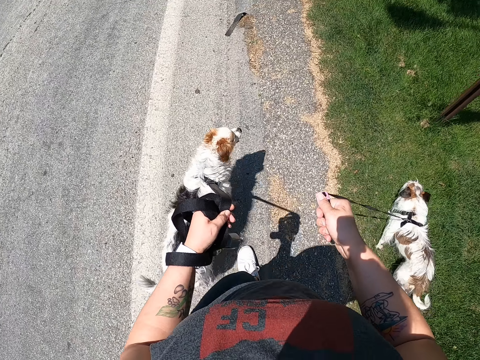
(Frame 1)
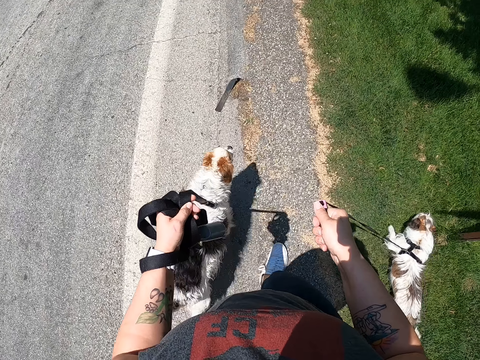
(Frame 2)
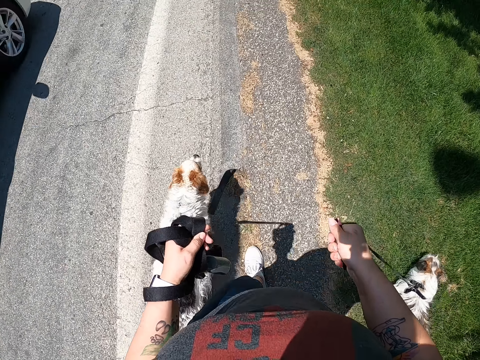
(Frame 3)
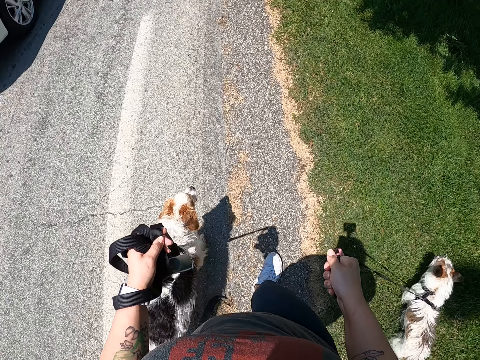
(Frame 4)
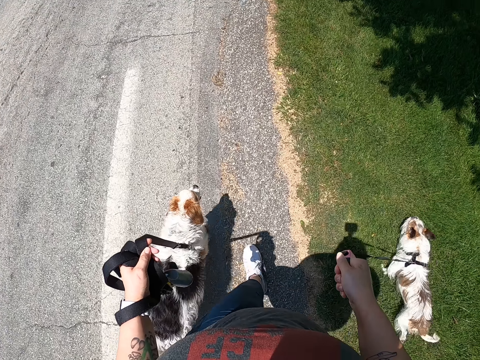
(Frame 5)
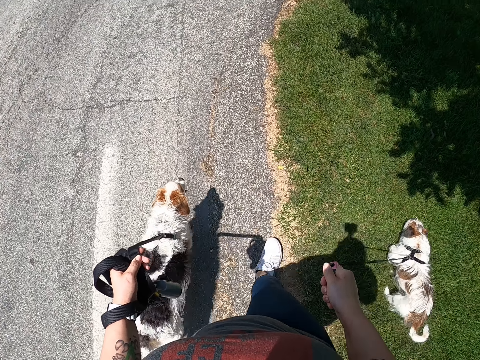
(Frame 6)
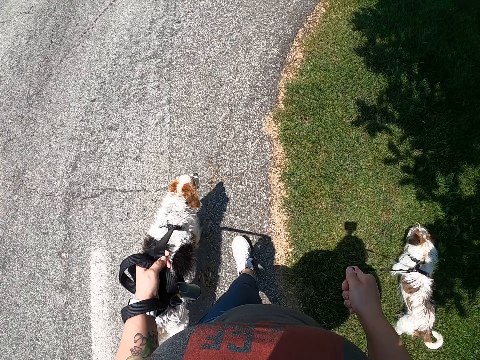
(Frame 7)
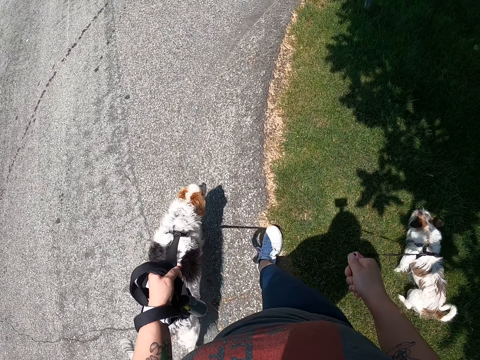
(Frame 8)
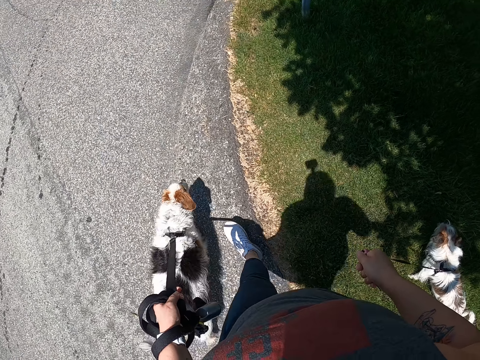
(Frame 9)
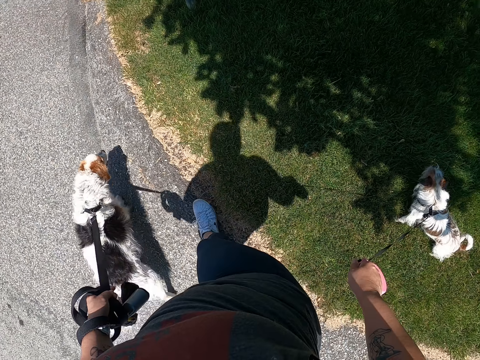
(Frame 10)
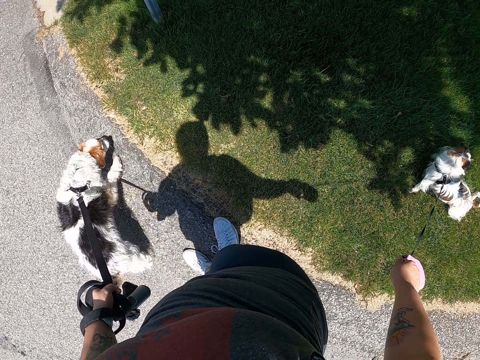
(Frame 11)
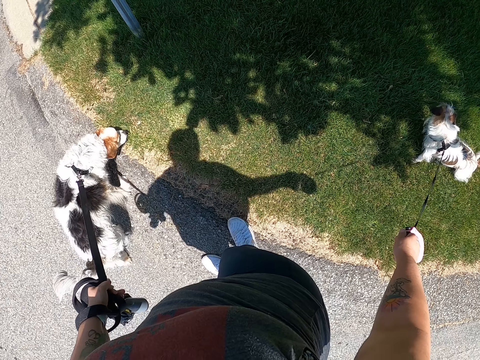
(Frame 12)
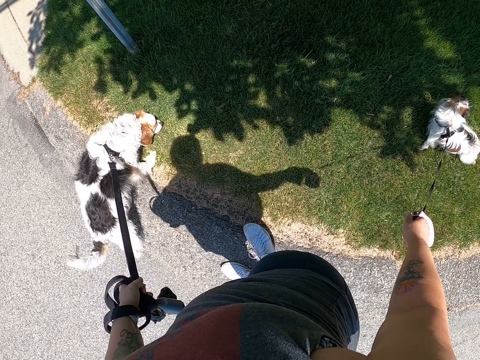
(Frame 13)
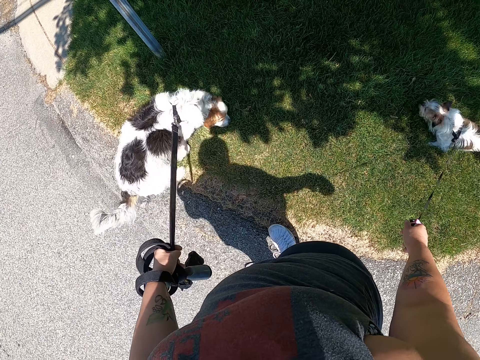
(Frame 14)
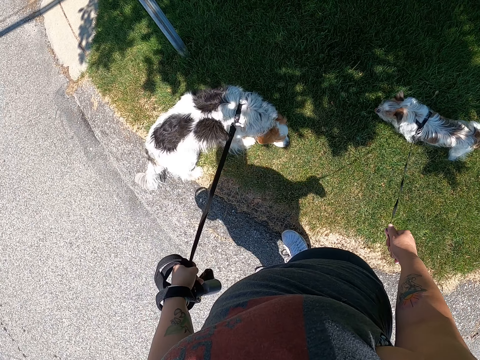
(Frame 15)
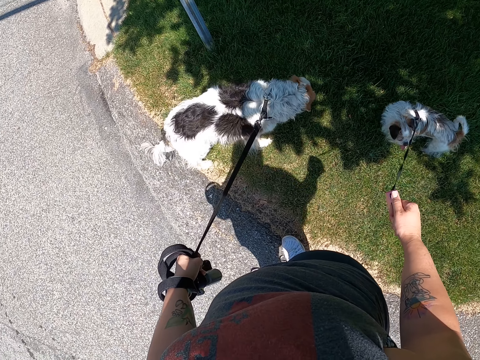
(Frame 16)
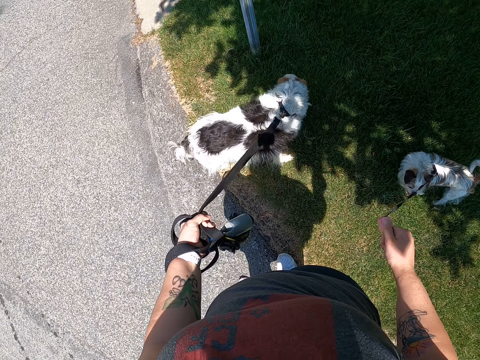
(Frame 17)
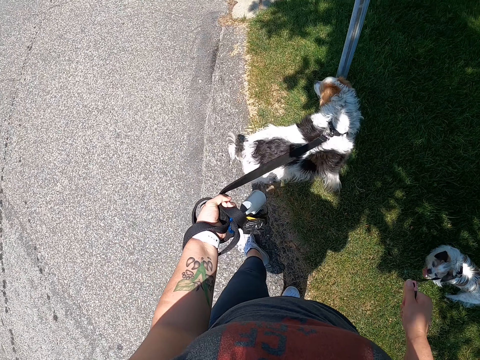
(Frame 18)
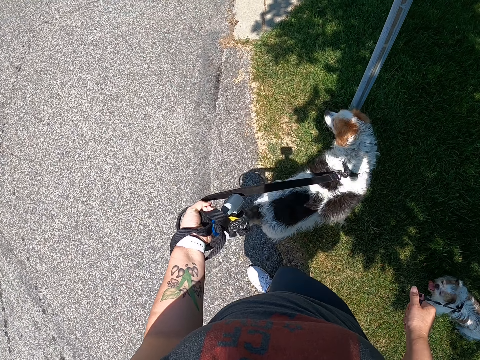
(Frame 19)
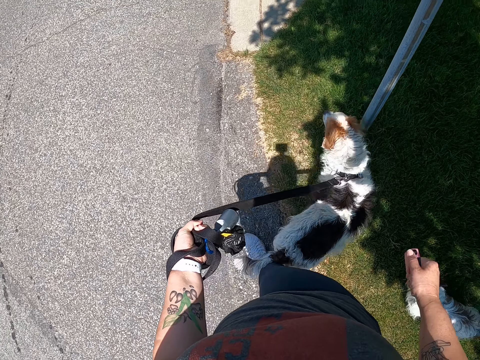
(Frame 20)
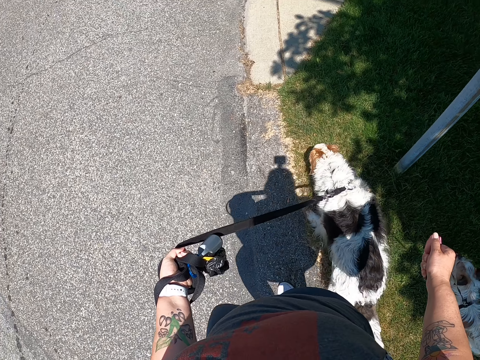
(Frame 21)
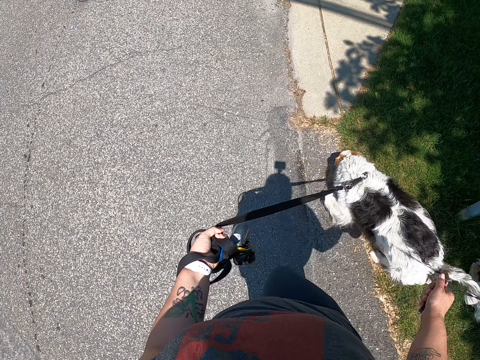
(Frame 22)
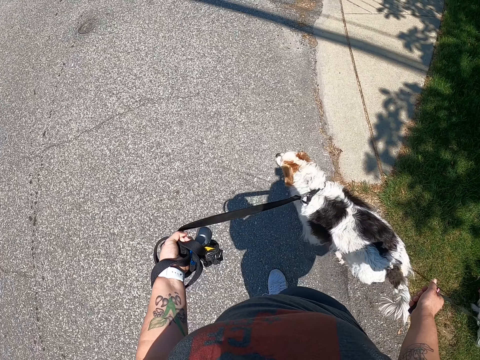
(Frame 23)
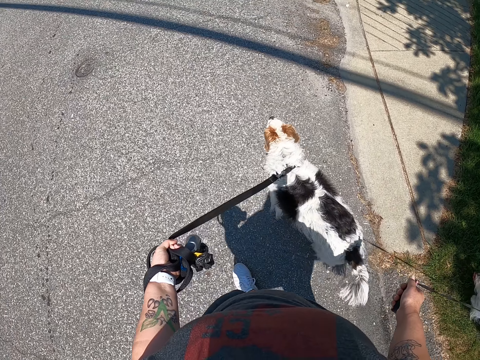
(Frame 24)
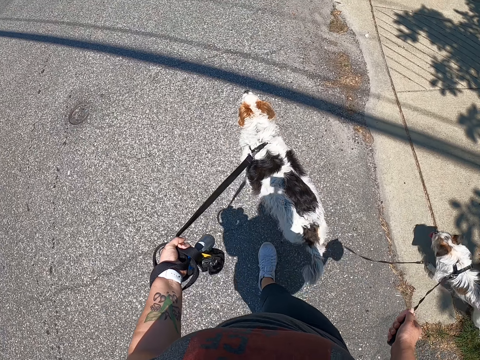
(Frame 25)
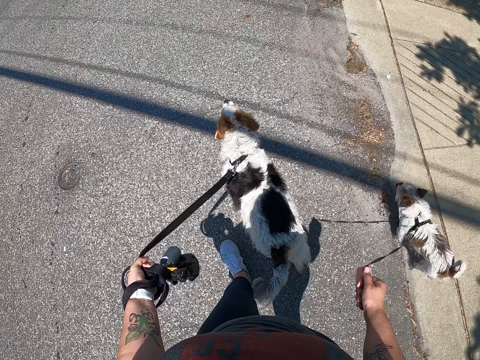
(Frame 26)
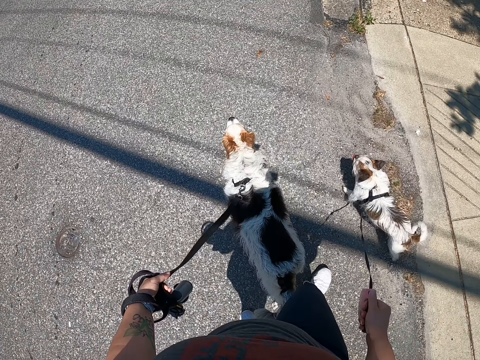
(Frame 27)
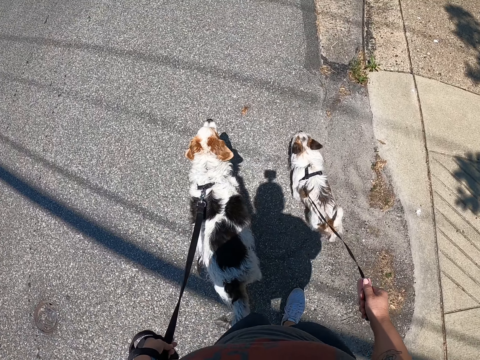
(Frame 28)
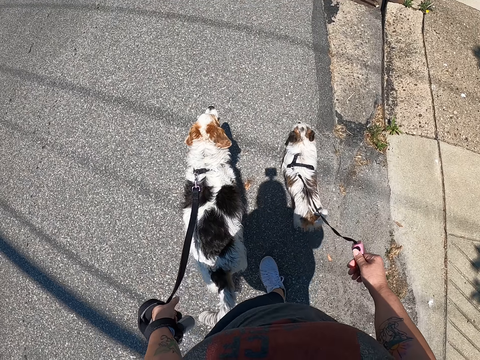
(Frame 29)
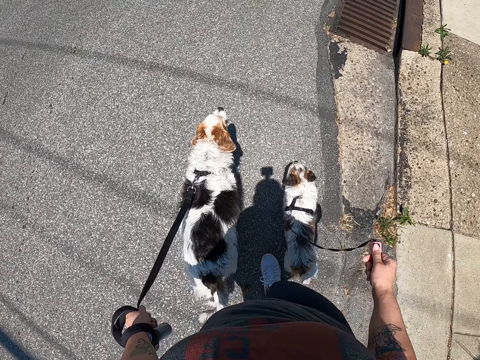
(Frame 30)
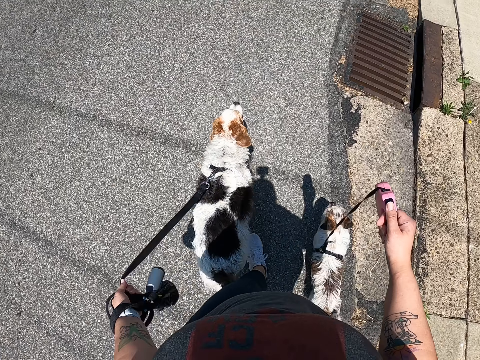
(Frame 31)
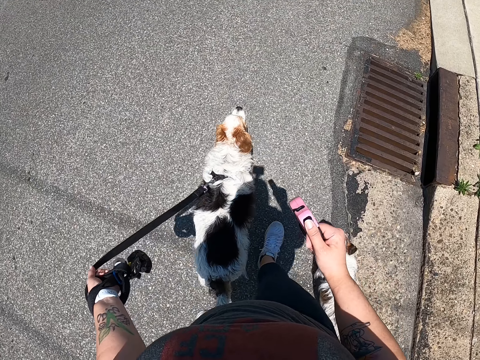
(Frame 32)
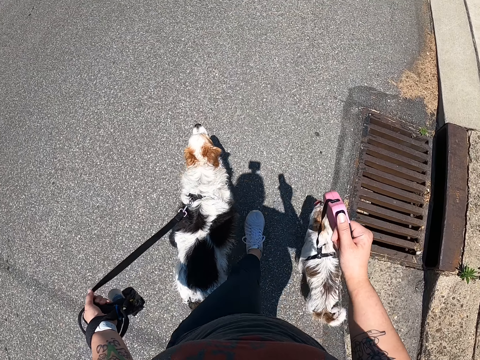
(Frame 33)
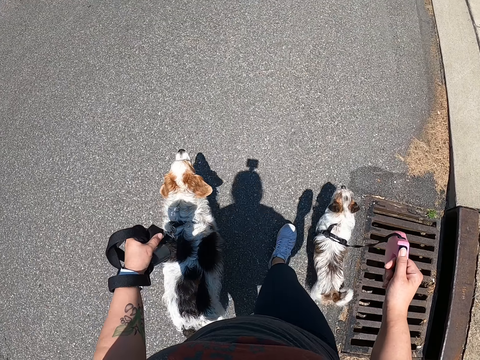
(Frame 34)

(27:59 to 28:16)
The camera wearer stops walking. She stands by a lawn. The camera wearer's dog walks on the road. The camera wearer continues walking the dogs with the dog leashes on her hands.

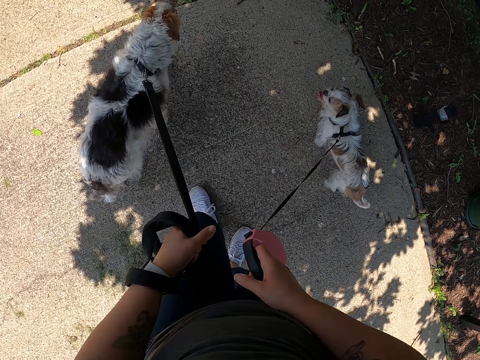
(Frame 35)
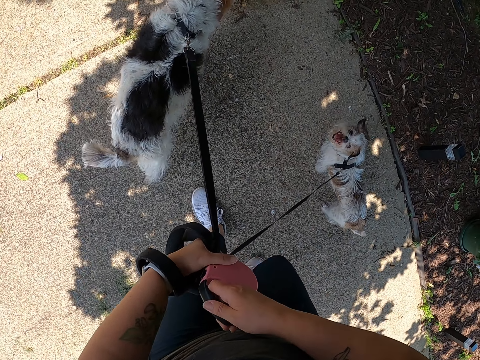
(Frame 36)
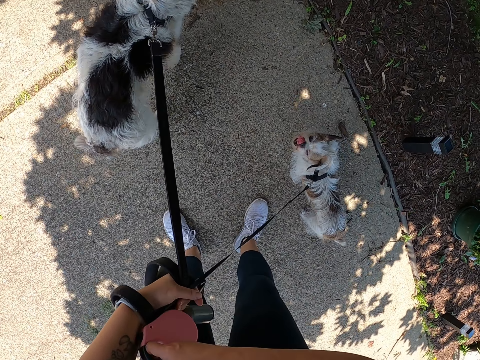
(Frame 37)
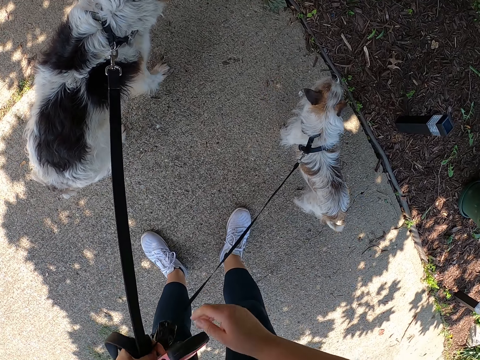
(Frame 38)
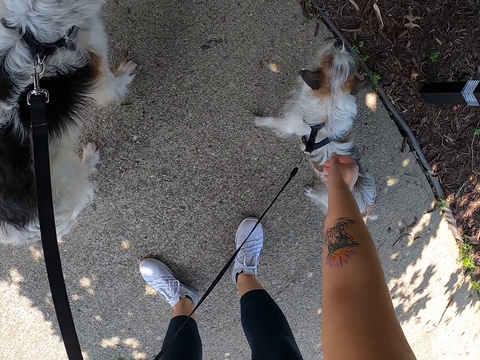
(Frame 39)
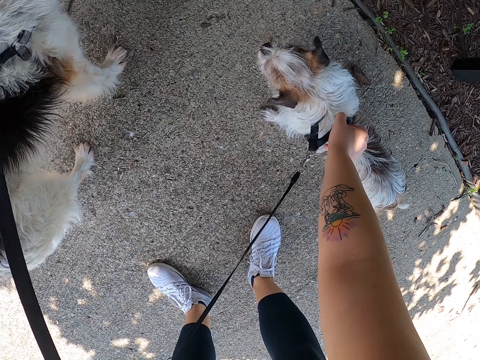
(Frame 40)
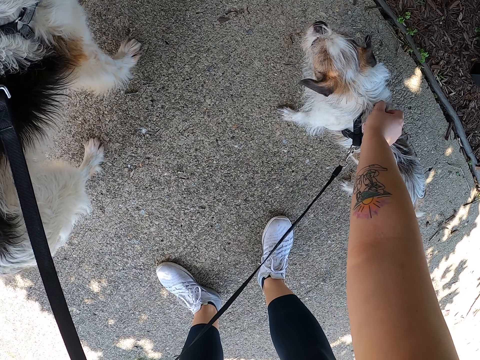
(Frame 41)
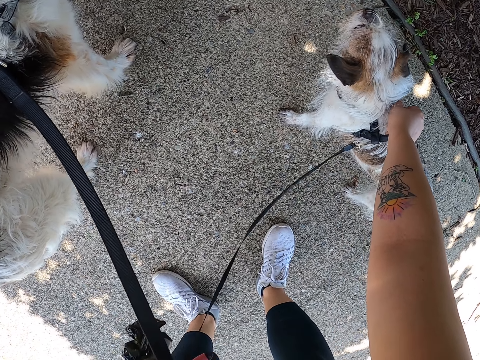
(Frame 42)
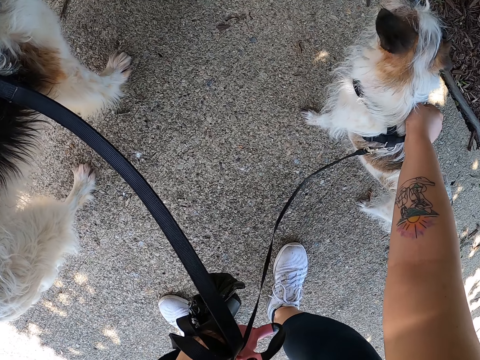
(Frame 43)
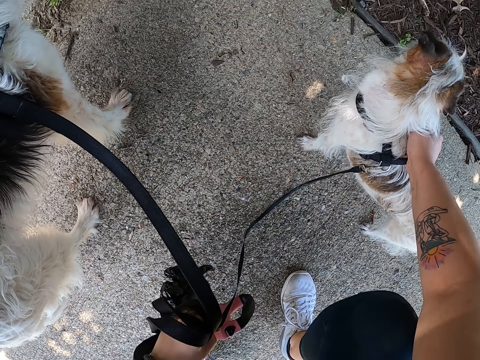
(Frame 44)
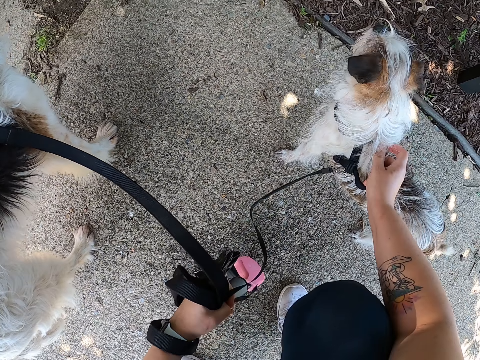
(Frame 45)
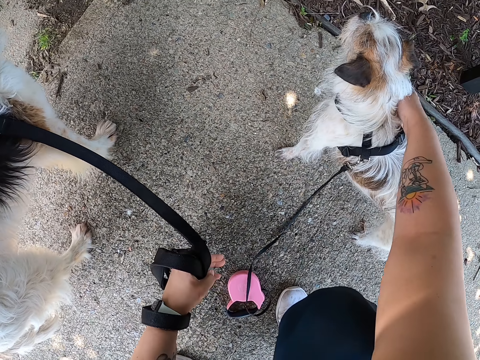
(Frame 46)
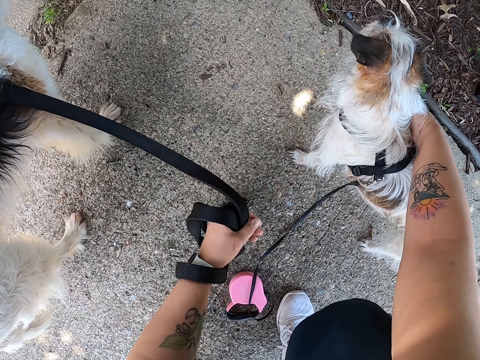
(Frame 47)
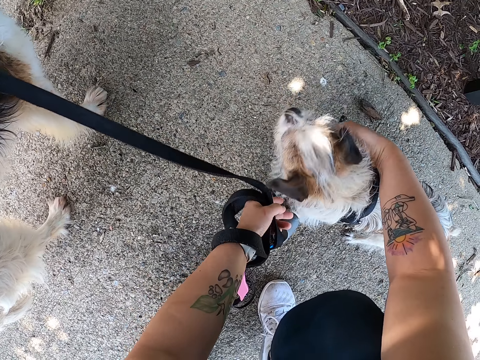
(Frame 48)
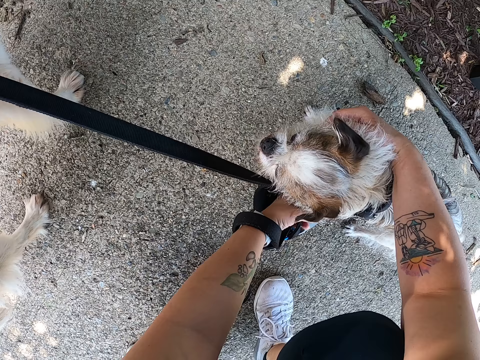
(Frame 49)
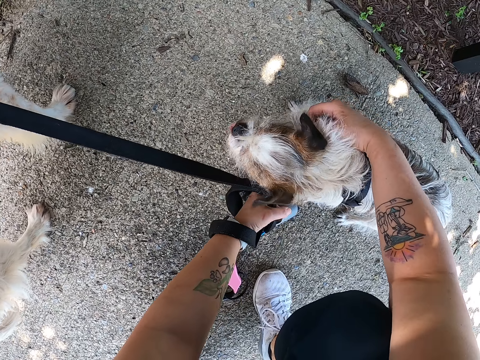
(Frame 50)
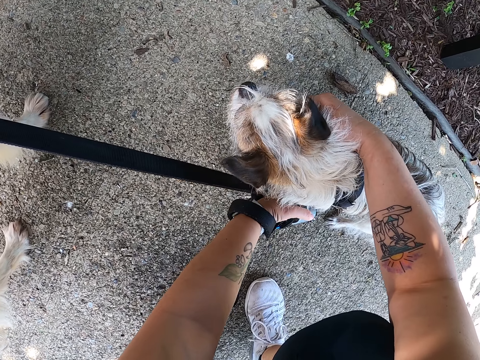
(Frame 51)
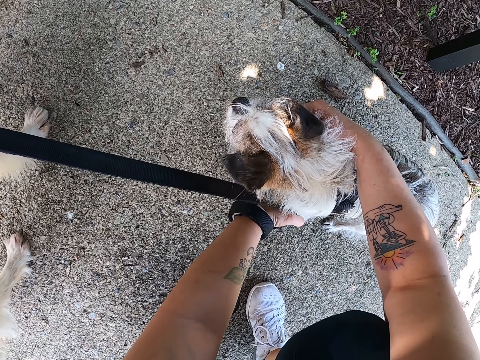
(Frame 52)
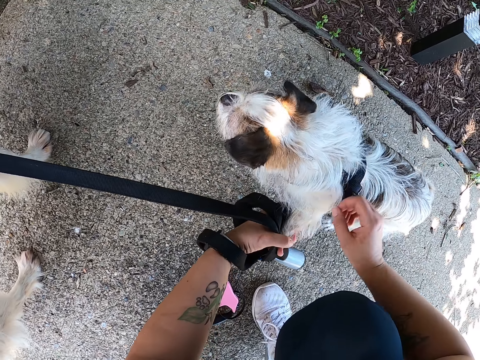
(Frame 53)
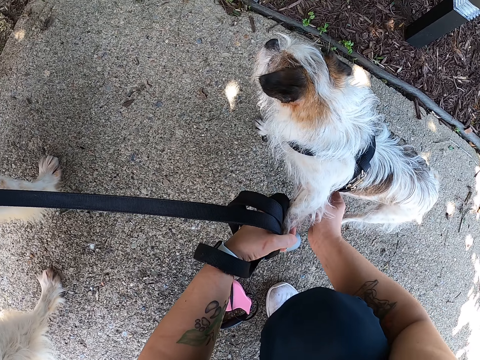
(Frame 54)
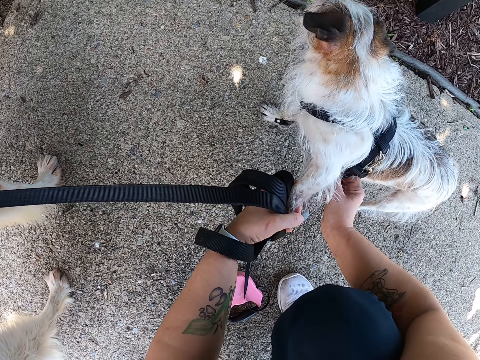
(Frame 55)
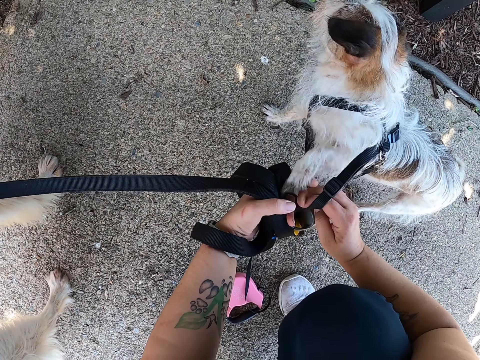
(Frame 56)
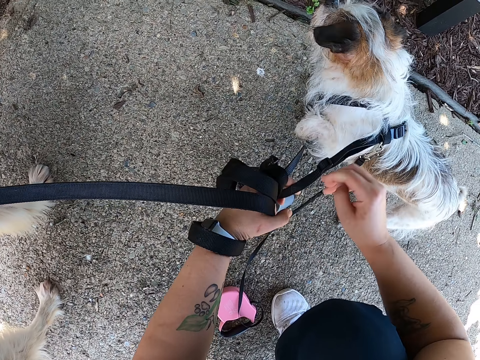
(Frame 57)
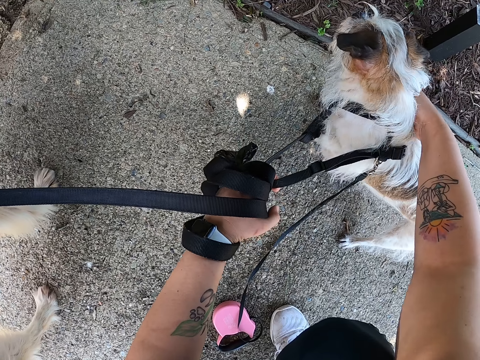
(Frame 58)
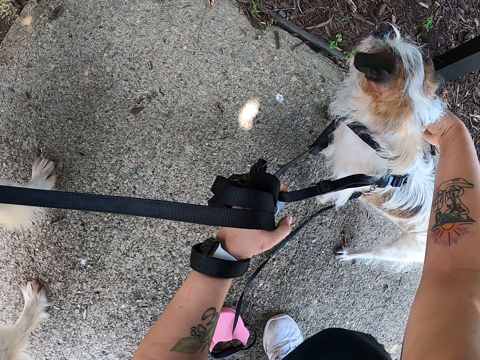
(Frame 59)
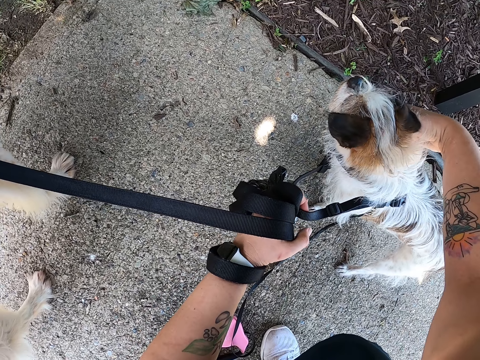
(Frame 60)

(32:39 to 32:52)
The camera wearer stands on the way. She removes the dog leash on a dog with her right hand. She holds the dog's collar. She squats. She drops the handle of the dog leash on the floor. She holds the dog. She removes the dog leash from the dog with her hands. She removes the collar belt from the first dog.
